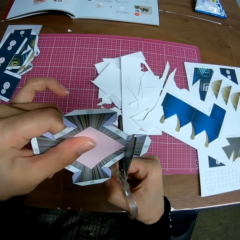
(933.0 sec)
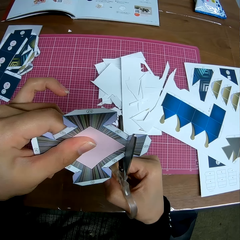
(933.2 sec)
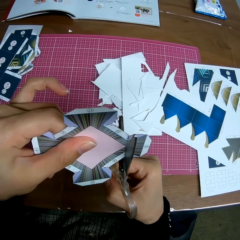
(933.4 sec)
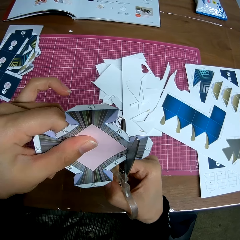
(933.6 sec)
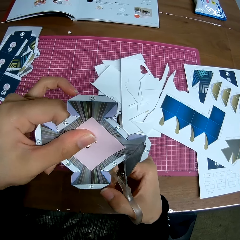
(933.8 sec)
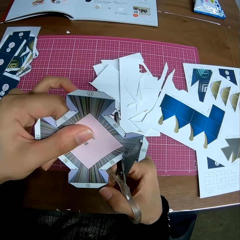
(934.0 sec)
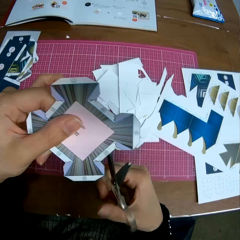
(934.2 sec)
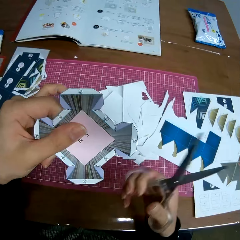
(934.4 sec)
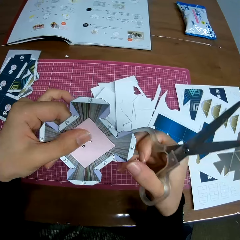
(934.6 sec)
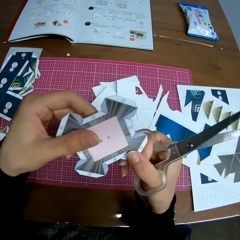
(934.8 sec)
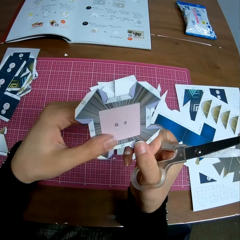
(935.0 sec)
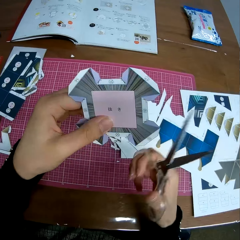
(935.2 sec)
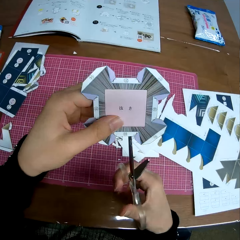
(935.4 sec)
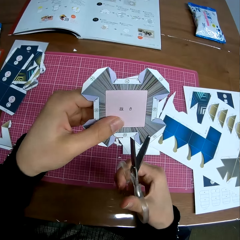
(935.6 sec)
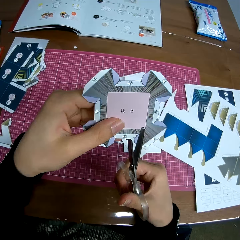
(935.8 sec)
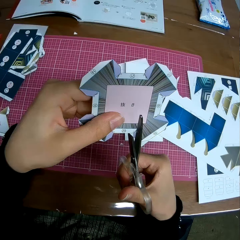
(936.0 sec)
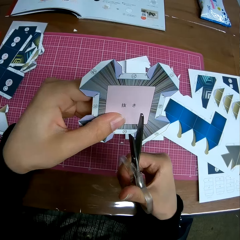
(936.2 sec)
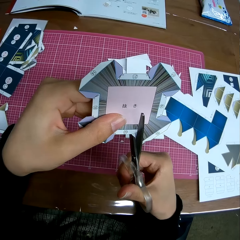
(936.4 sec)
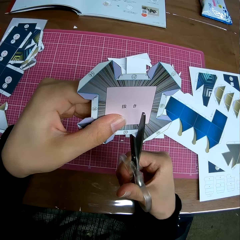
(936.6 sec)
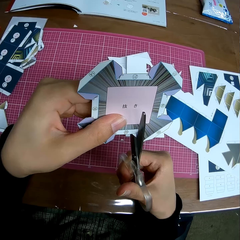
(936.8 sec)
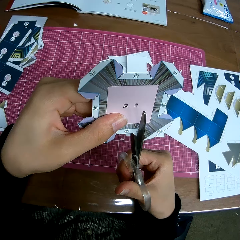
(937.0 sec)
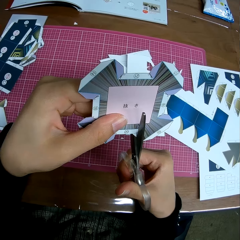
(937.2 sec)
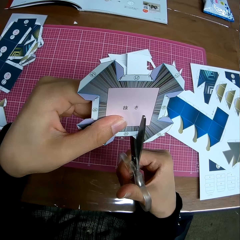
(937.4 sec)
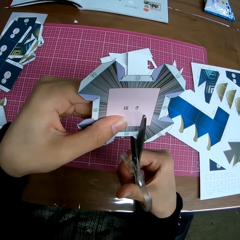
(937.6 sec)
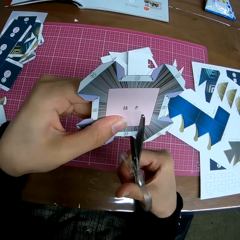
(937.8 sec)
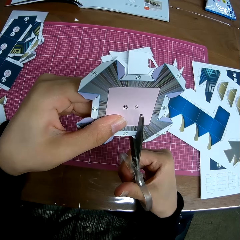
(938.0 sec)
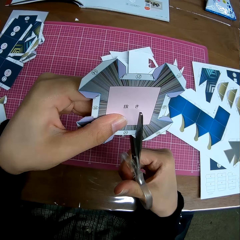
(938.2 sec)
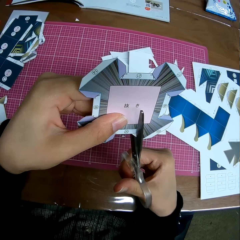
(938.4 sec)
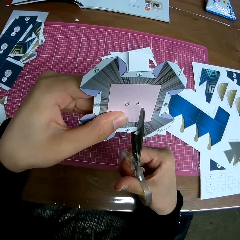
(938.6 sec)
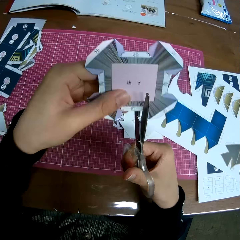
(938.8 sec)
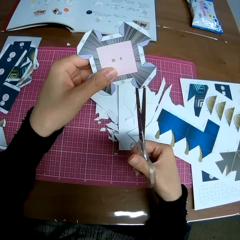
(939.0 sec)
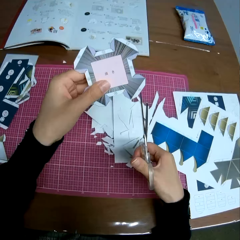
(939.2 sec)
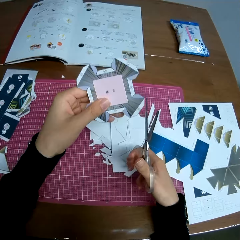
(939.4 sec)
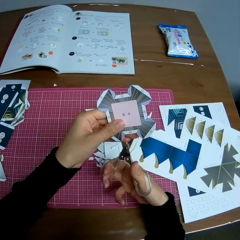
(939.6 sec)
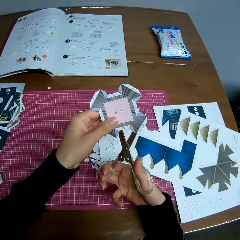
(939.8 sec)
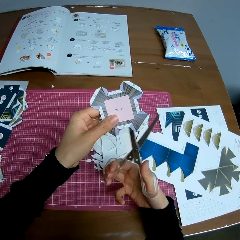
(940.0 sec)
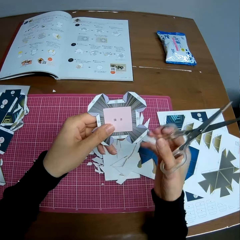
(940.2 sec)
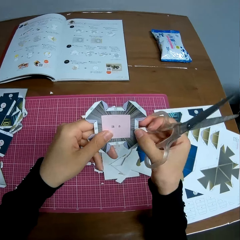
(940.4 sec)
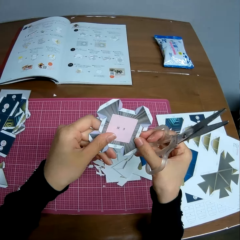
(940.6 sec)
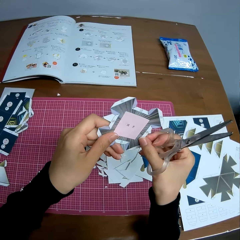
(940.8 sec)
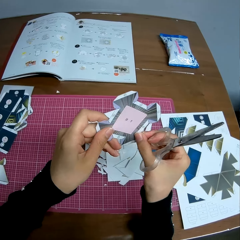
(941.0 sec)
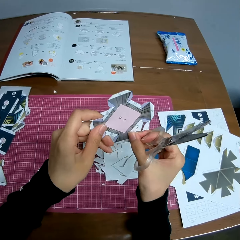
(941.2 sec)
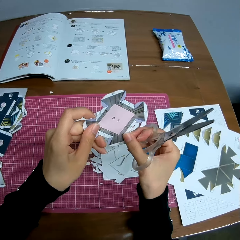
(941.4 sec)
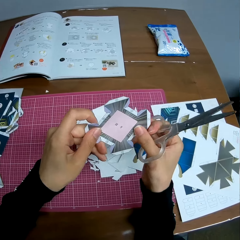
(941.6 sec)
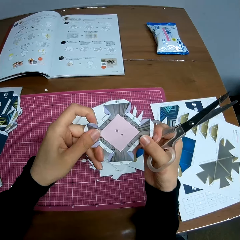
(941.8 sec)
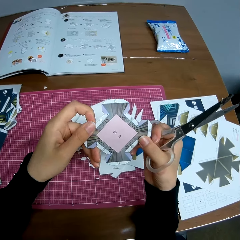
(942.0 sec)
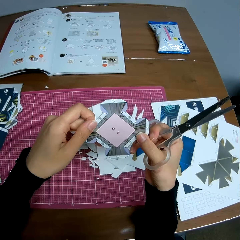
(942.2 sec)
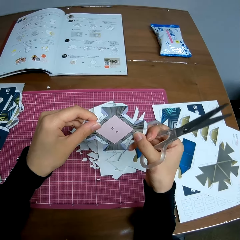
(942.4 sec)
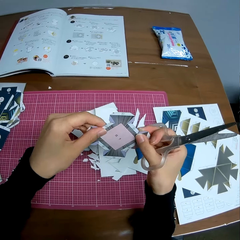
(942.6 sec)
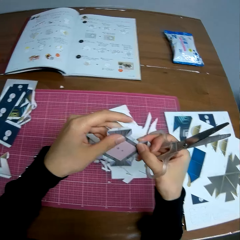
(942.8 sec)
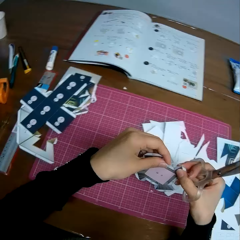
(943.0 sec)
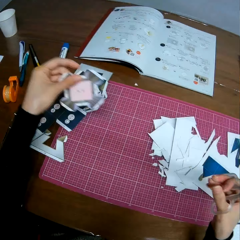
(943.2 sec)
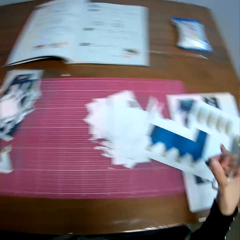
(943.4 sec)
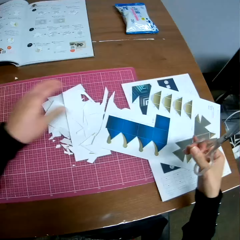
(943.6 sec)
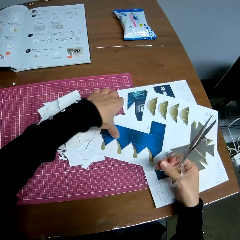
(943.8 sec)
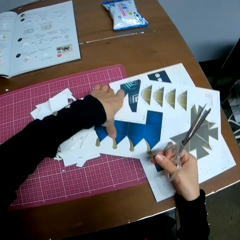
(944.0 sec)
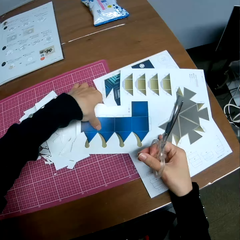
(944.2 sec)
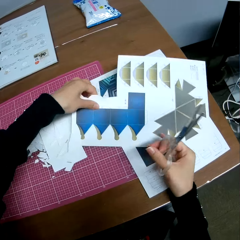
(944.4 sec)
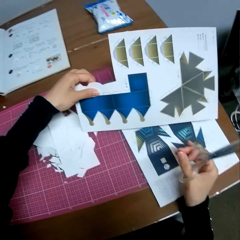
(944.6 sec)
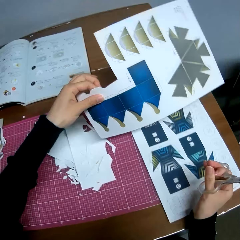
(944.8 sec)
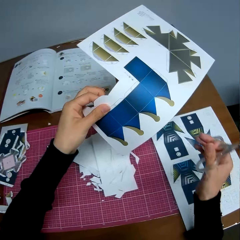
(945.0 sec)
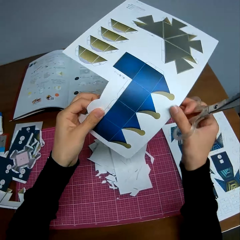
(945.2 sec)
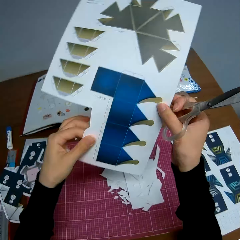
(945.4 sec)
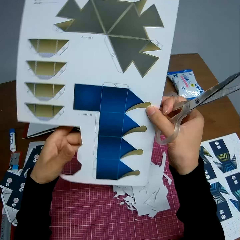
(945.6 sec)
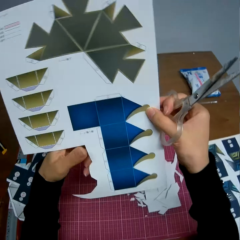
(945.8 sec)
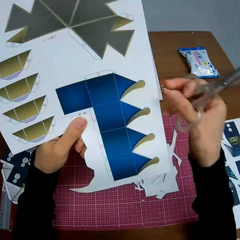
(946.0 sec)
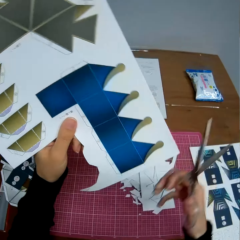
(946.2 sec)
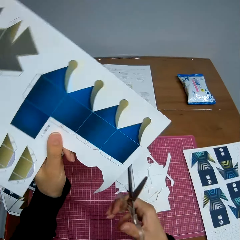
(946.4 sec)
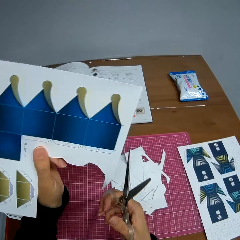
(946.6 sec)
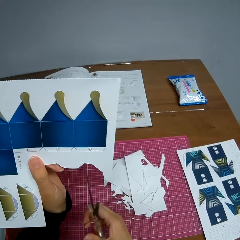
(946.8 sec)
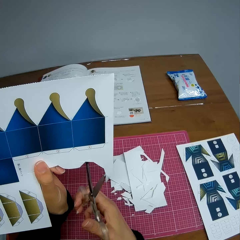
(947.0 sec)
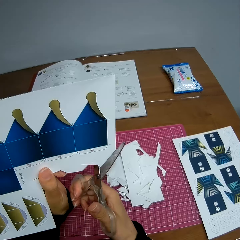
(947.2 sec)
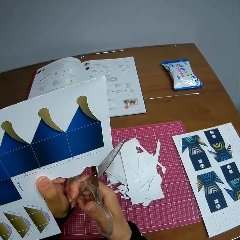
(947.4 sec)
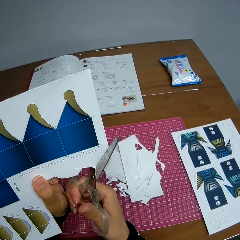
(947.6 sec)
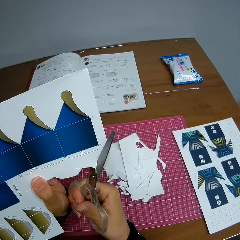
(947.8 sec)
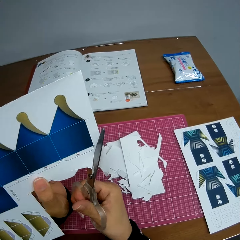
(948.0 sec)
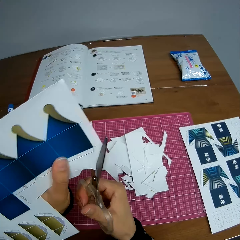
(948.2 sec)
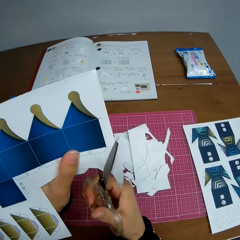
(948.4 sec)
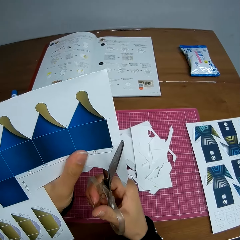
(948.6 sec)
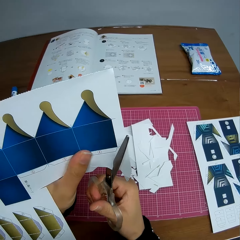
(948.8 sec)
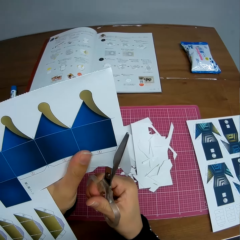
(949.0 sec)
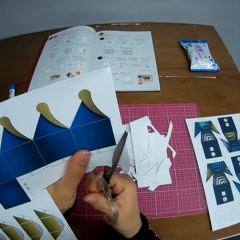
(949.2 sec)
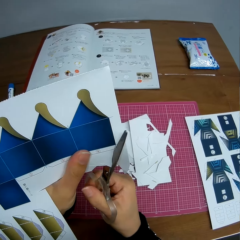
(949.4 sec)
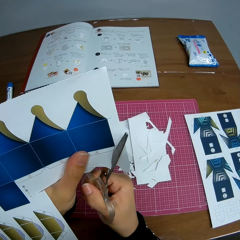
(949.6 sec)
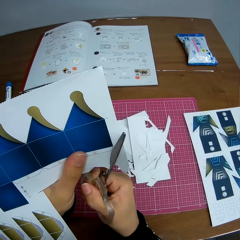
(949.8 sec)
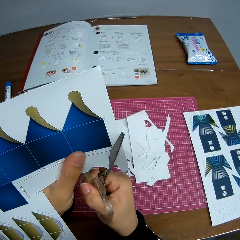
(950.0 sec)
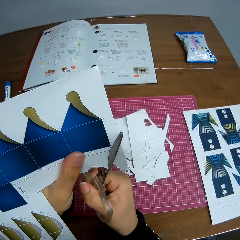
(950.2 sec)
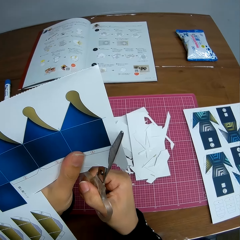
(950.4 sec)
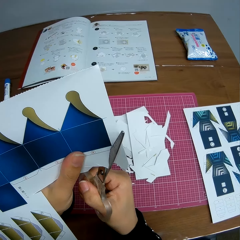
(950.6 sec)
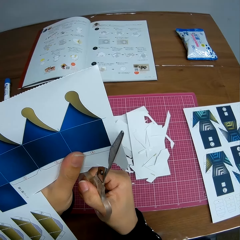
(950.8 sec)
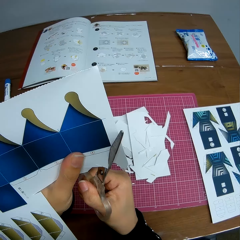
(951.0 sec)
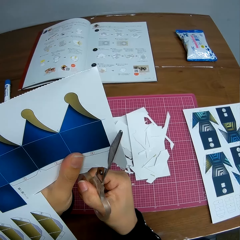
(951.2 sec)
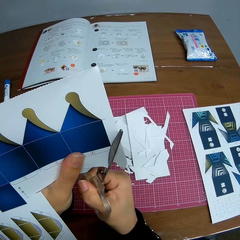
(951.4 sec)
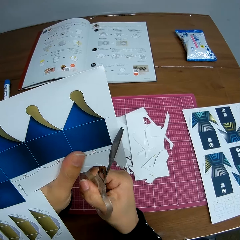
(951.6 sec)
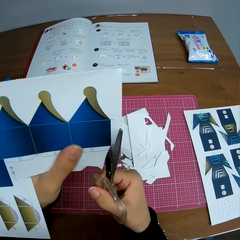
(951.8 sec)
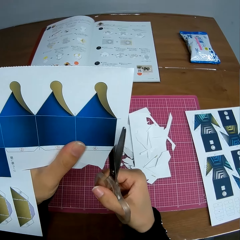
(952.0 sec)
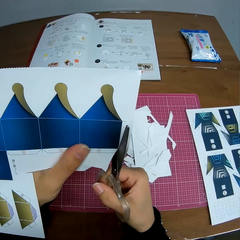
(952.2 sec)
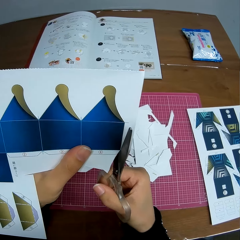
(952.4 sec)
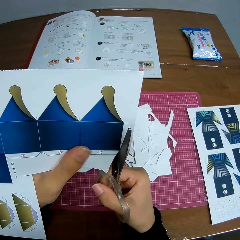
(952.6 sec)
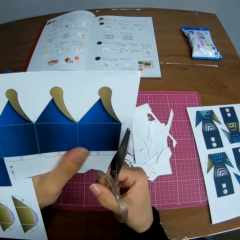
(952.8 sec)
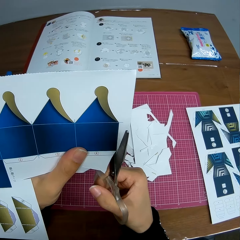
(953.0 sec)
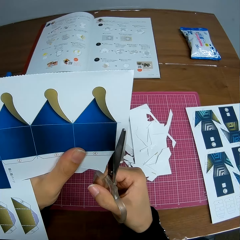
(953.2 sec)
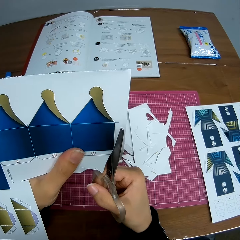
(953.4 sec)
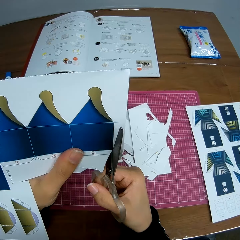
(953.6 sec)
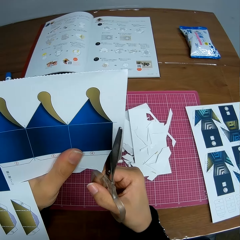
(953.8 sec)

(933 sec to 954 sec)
The camera wearer adjusts the paper in her hands. She continues cutting the paper with the scissors. She touches the paper craft. She adjusts the paper in her hands. She drops the paper in her hands on the table. She picks up a paper or paper craft on the table. She holds the paper craft. She adjusts the paper in her hands. She shapes the paper craft. She cuts the paper with the scissors.

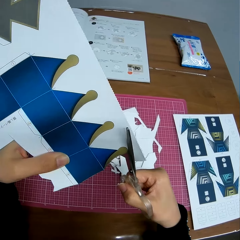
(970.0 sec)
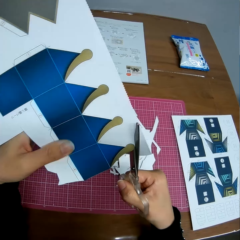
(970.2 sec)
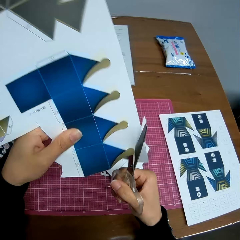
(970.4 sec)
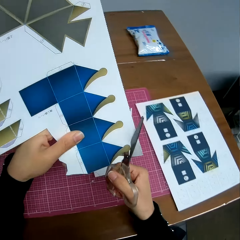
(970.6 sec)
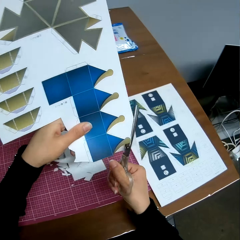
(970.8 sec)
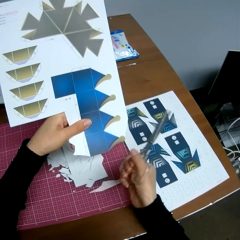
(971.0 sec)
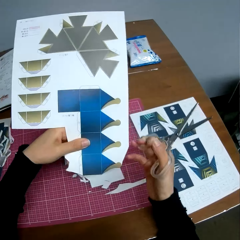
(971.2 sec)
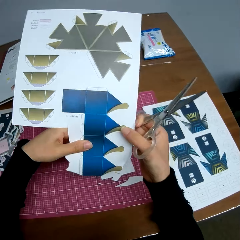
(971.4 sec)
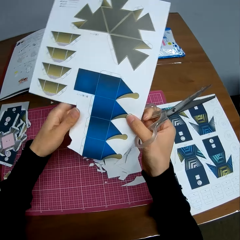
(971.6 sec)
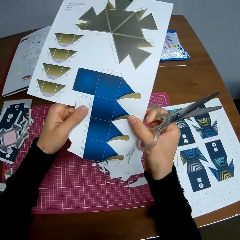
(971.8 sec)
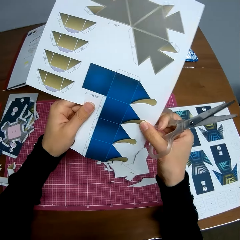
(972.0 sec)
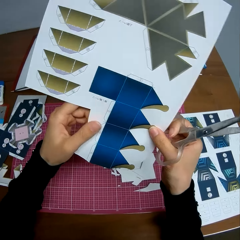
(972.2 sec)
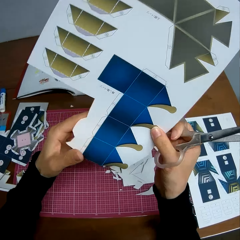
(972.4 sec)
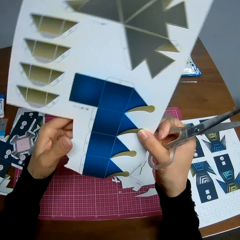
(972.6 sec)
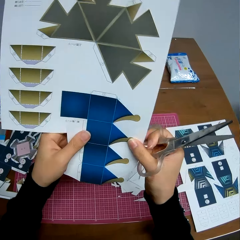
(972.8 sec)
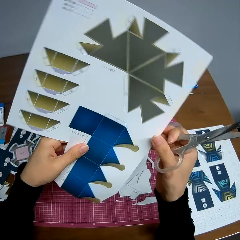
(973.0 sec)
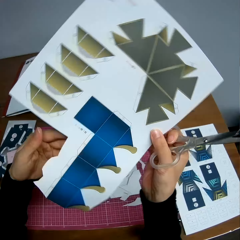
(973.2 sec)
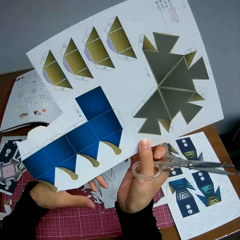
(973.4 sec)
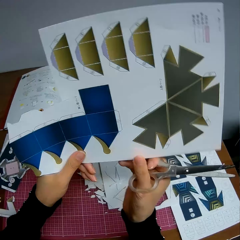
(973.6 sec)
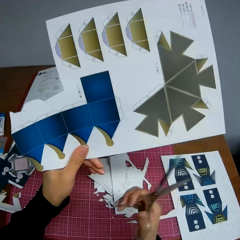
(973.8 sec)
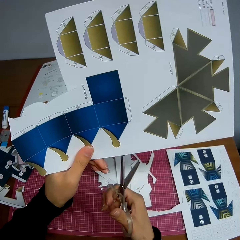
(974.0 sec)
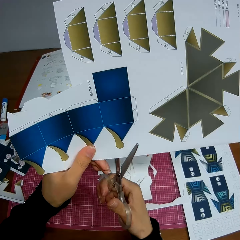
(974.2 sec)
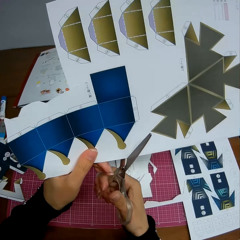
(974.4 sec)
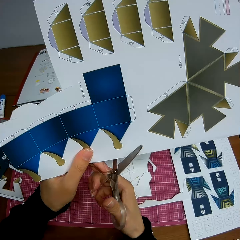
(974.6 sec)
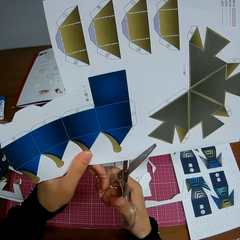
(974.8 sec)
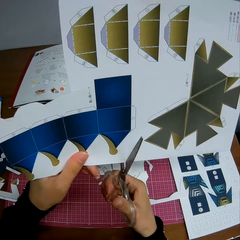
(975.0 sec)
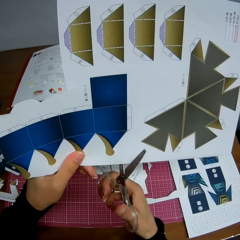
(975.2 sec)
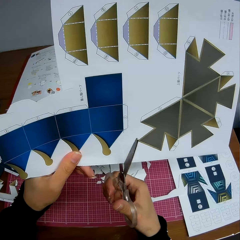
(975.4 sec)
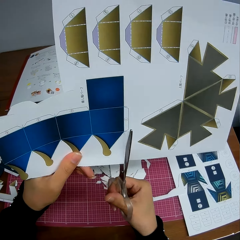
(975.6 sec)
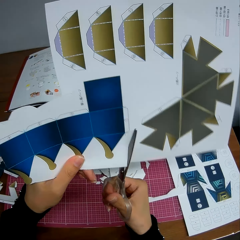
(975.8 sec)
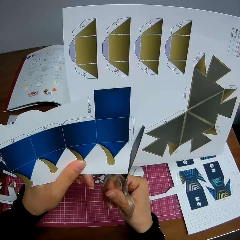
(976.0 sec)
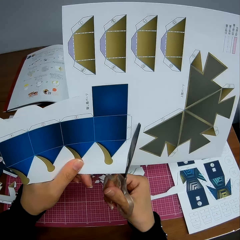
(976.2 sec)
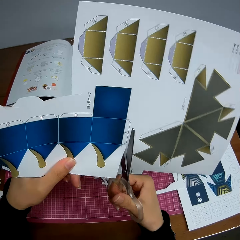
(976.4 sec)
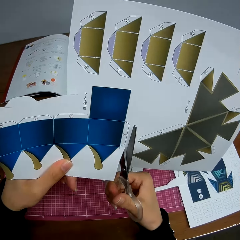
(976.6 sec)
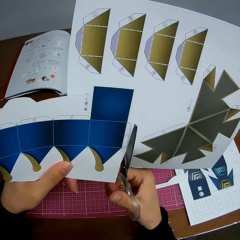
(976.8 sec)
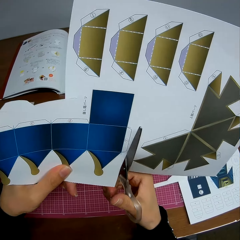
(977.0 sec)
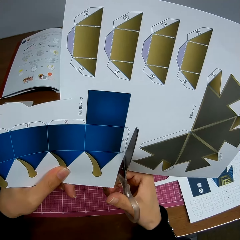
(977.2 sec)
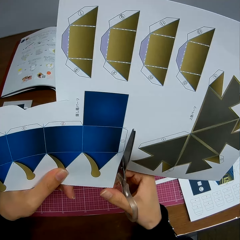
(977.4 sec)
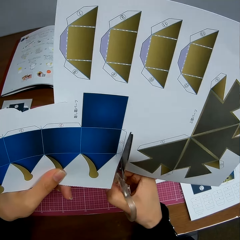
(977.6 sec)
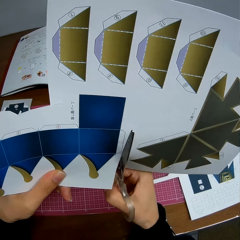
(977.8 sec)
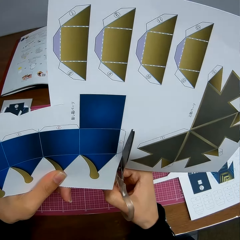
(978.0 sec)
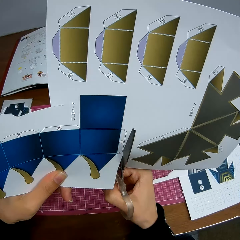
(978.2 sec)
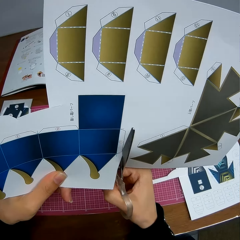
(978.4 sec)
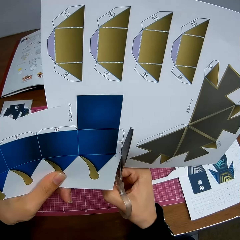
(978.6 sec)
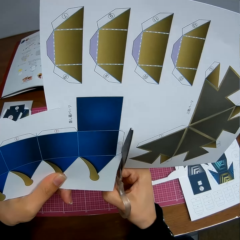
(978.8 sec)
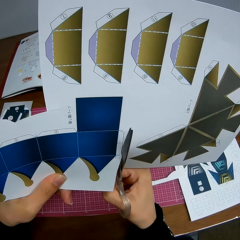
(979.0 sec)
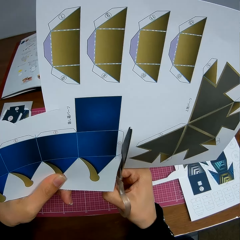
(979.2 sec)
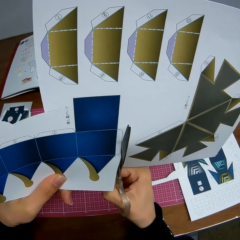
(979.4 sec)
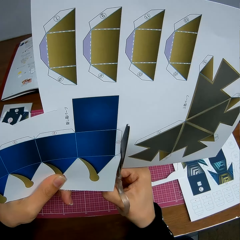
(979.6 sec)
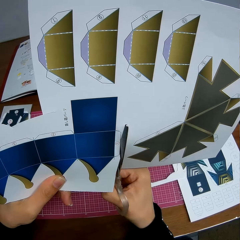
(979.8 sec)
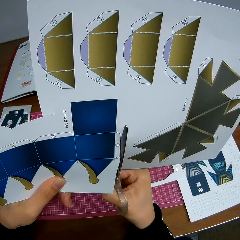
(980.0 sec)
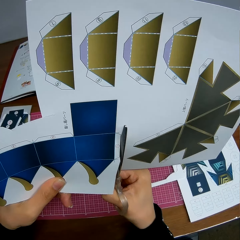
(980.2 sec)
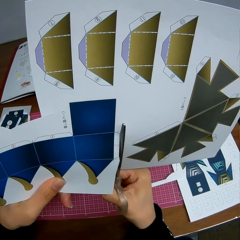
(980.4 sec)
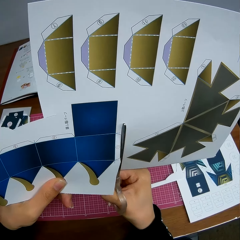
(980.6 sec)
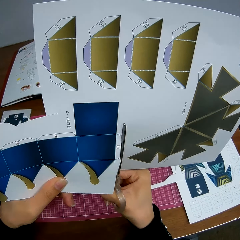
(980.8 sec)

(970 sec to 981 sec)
The camera wearer turns the paper craft. She adjusts the paper in her hands. She continues cutting the paper with the scissors.
